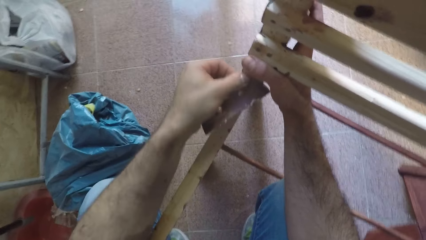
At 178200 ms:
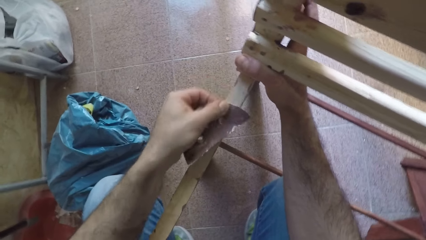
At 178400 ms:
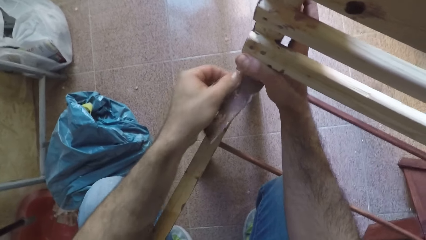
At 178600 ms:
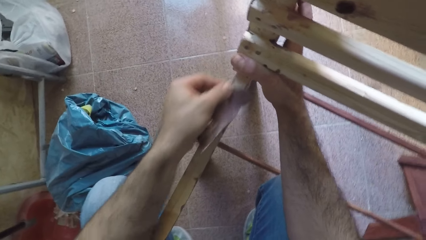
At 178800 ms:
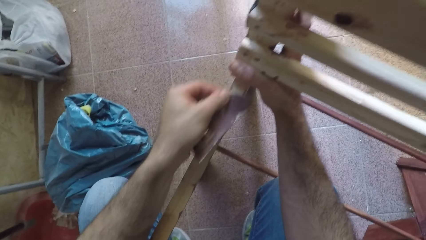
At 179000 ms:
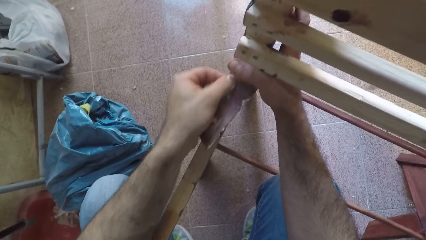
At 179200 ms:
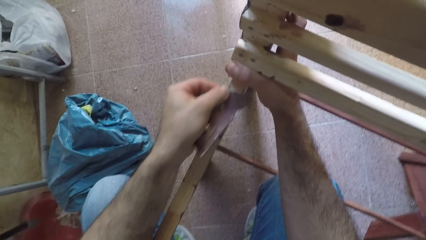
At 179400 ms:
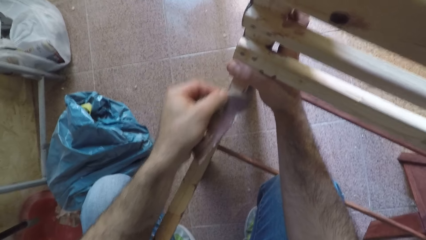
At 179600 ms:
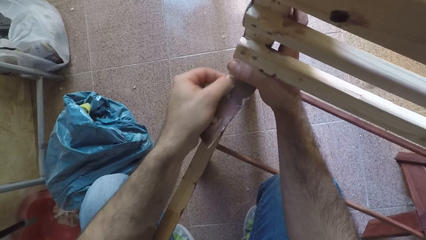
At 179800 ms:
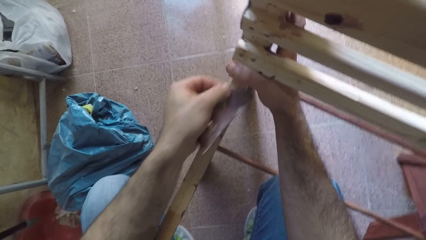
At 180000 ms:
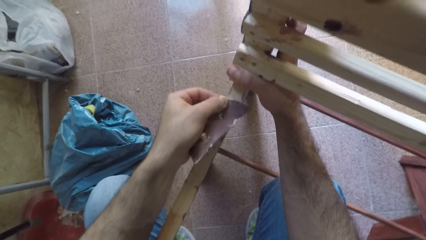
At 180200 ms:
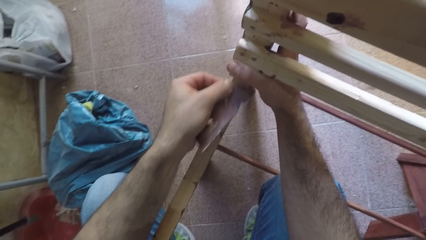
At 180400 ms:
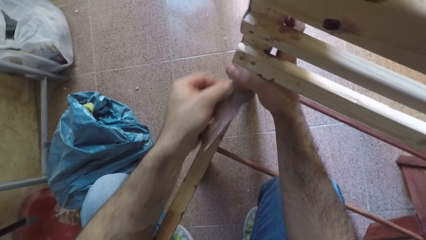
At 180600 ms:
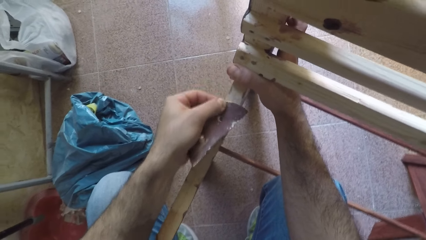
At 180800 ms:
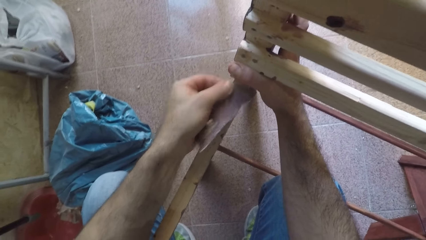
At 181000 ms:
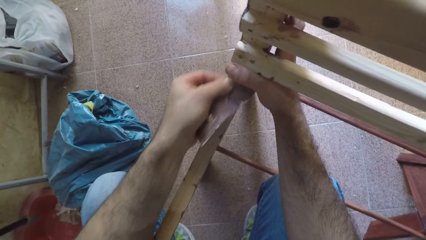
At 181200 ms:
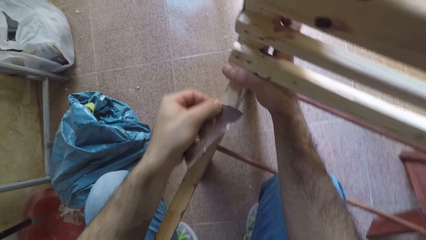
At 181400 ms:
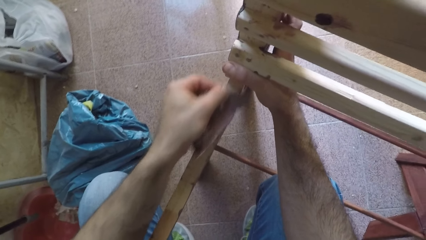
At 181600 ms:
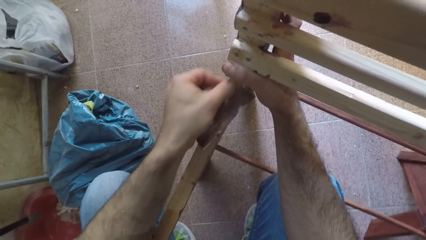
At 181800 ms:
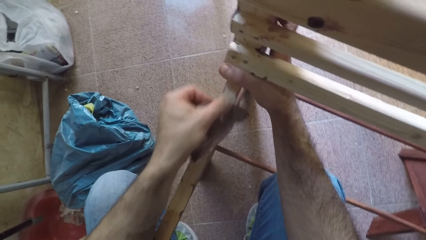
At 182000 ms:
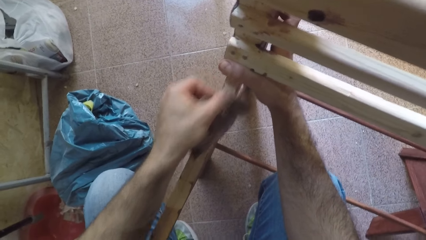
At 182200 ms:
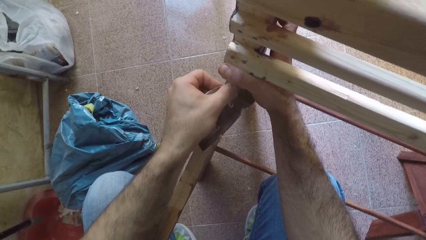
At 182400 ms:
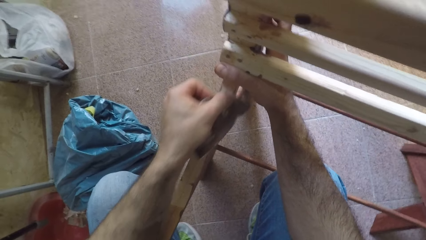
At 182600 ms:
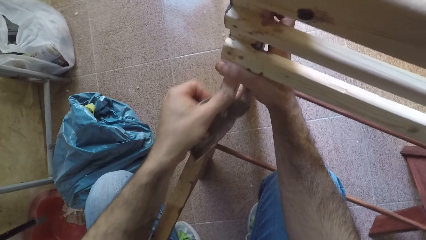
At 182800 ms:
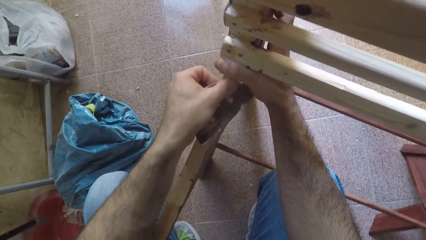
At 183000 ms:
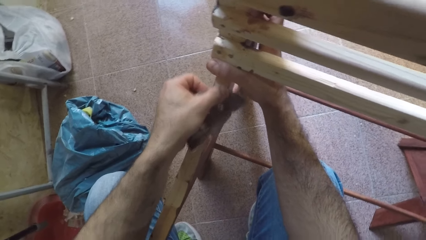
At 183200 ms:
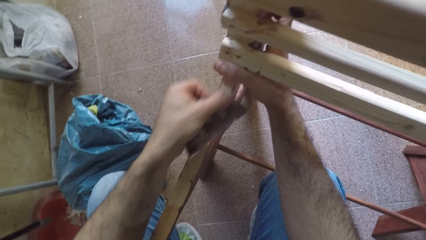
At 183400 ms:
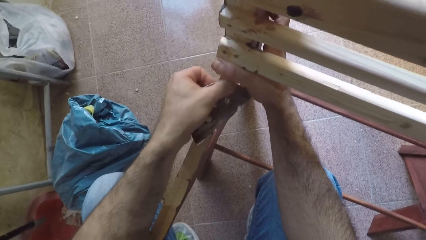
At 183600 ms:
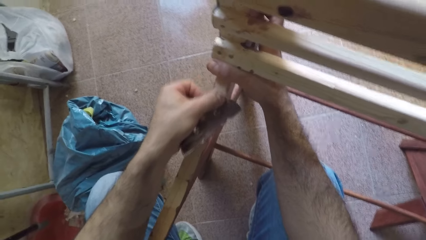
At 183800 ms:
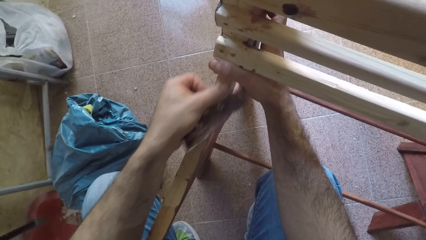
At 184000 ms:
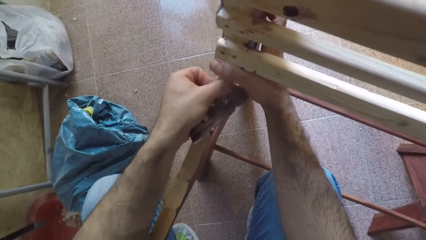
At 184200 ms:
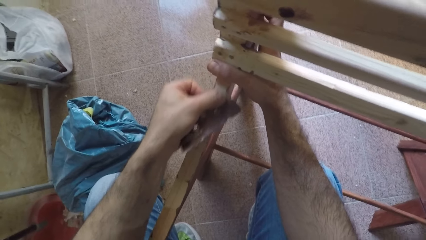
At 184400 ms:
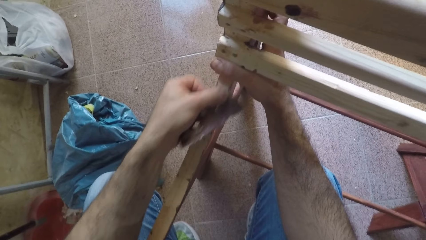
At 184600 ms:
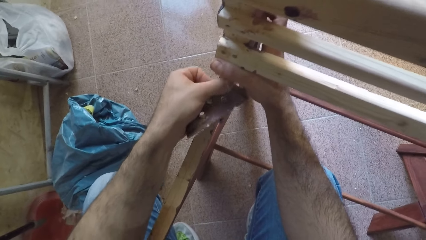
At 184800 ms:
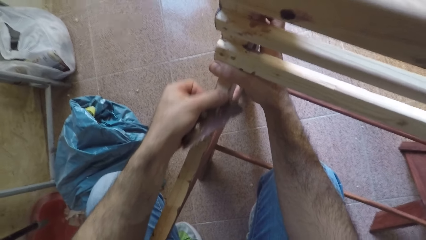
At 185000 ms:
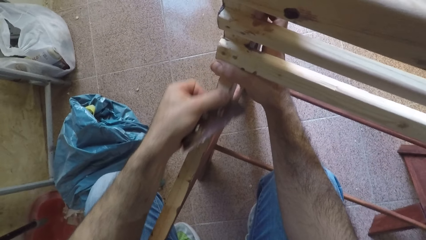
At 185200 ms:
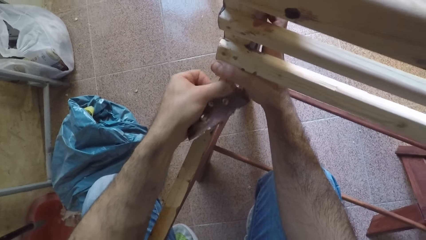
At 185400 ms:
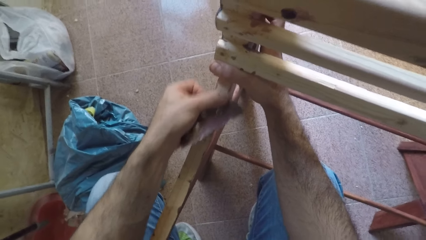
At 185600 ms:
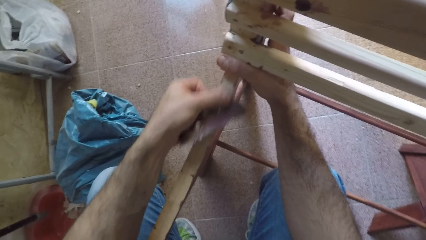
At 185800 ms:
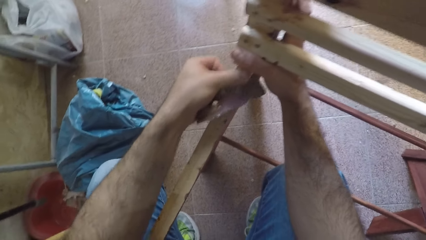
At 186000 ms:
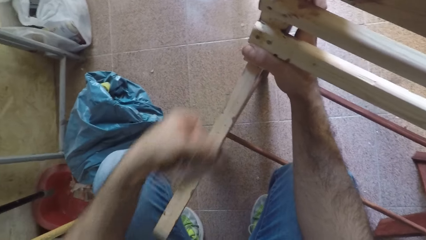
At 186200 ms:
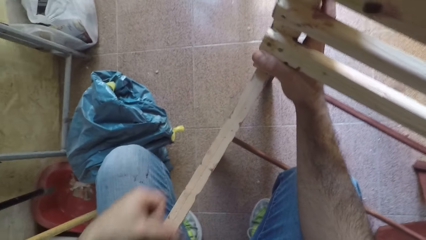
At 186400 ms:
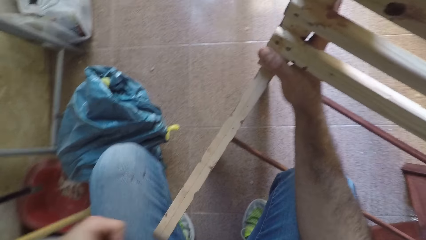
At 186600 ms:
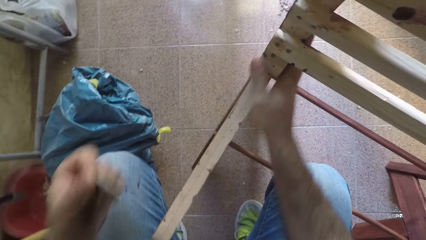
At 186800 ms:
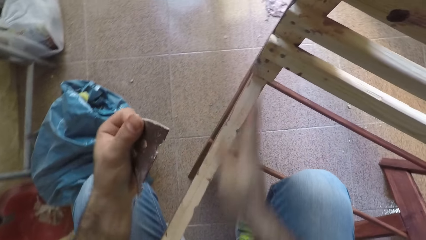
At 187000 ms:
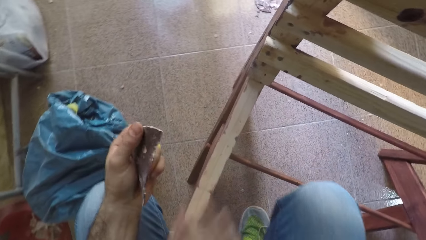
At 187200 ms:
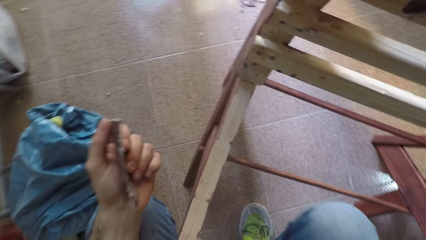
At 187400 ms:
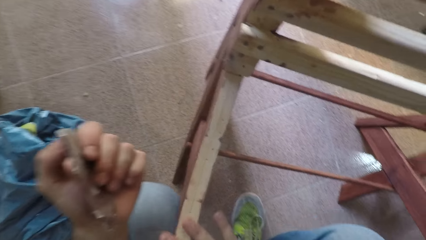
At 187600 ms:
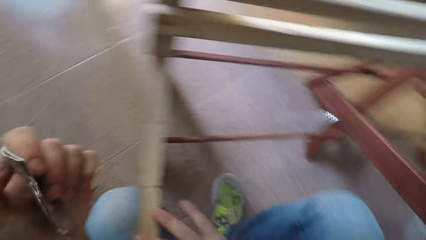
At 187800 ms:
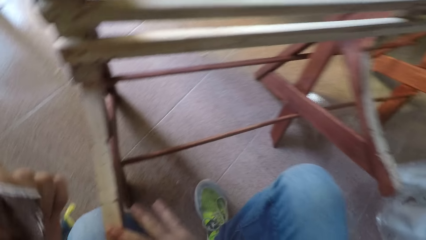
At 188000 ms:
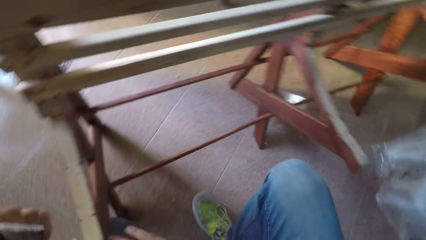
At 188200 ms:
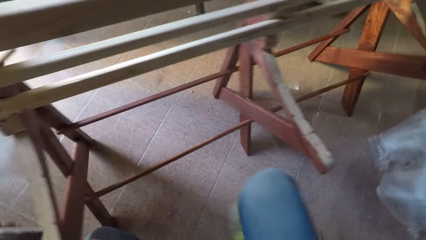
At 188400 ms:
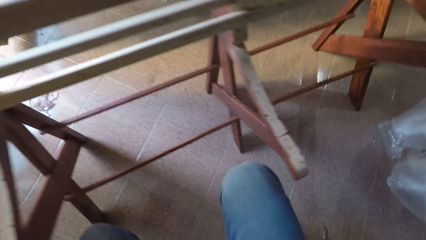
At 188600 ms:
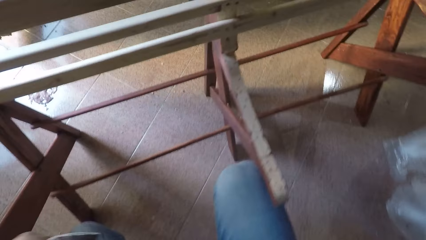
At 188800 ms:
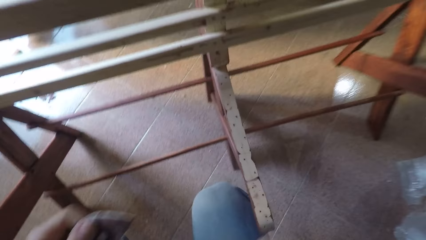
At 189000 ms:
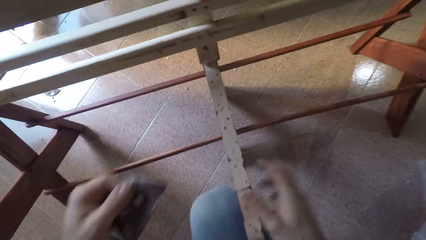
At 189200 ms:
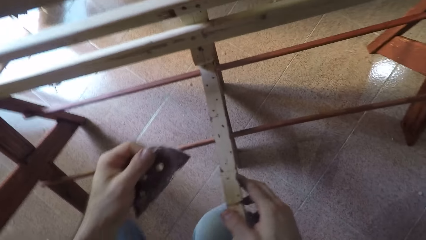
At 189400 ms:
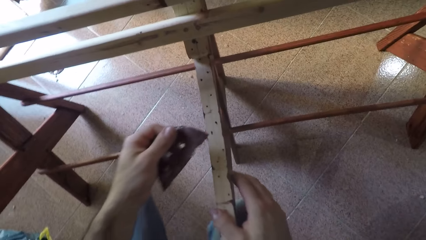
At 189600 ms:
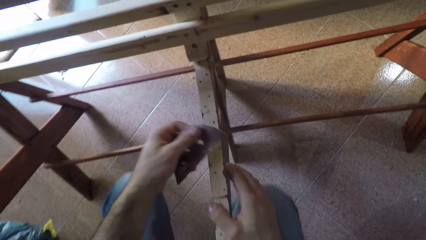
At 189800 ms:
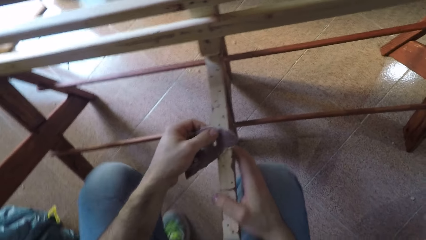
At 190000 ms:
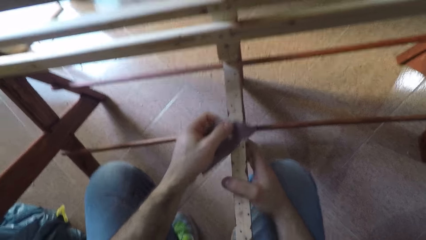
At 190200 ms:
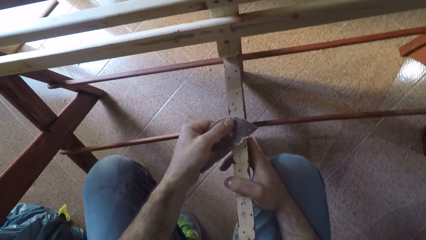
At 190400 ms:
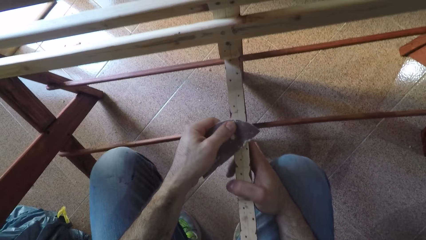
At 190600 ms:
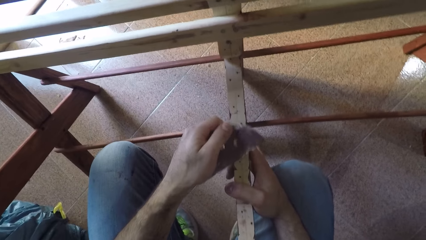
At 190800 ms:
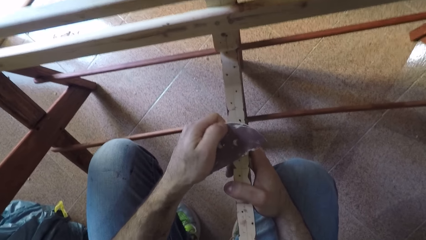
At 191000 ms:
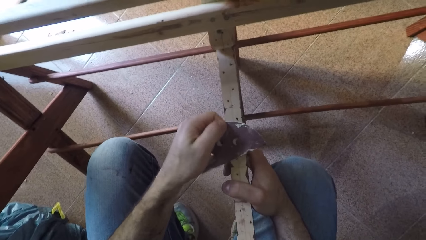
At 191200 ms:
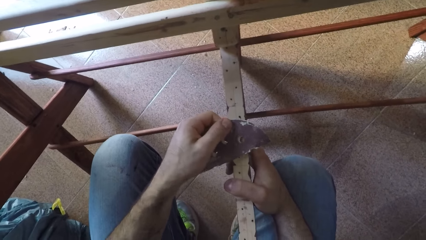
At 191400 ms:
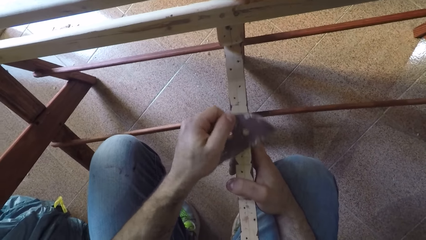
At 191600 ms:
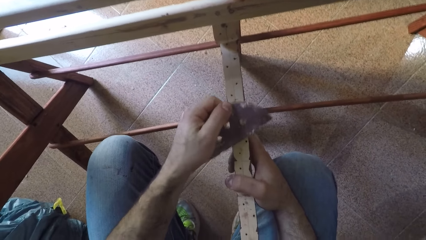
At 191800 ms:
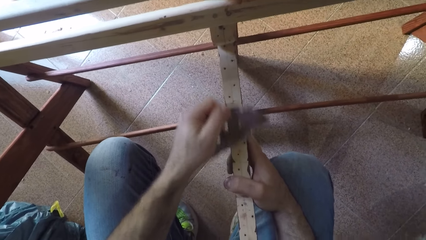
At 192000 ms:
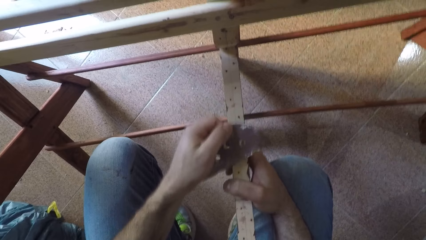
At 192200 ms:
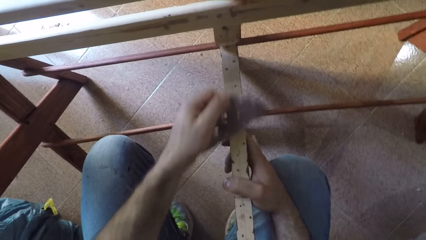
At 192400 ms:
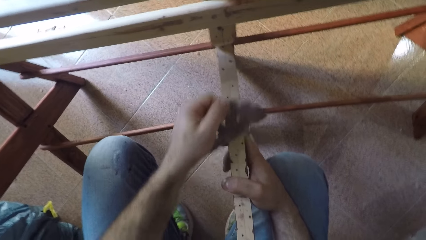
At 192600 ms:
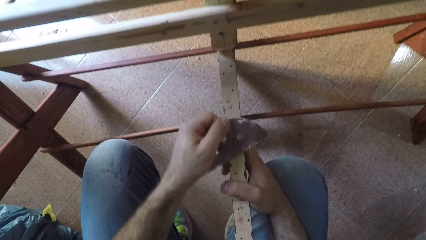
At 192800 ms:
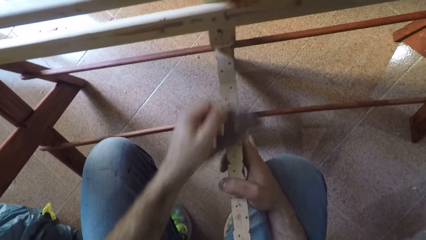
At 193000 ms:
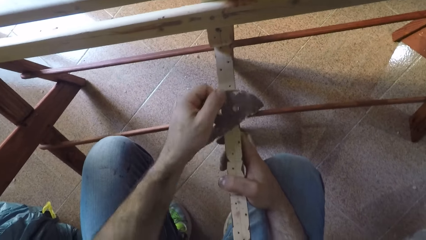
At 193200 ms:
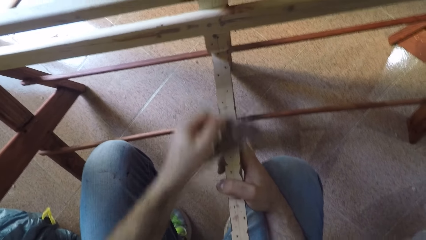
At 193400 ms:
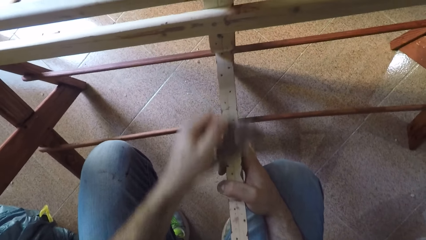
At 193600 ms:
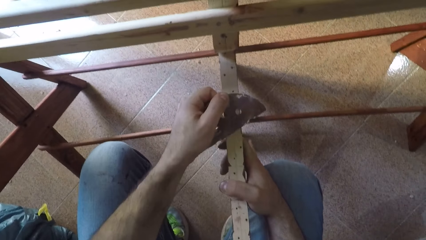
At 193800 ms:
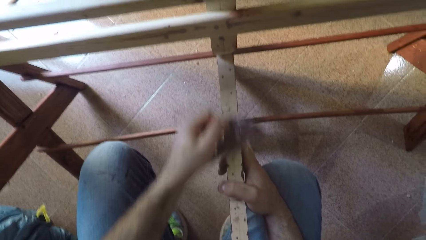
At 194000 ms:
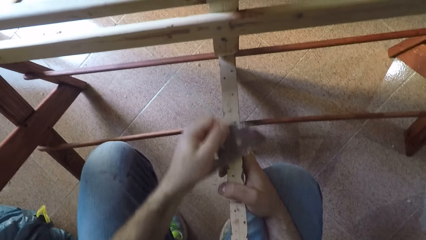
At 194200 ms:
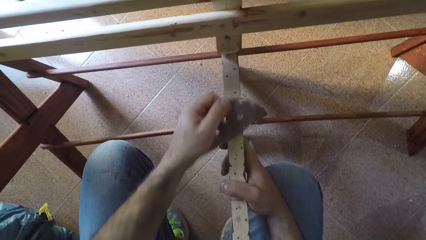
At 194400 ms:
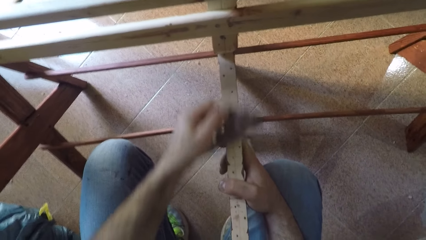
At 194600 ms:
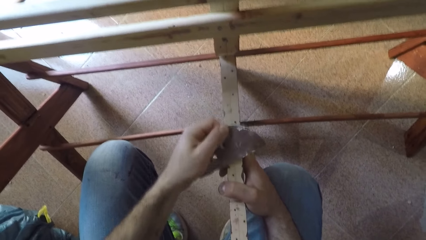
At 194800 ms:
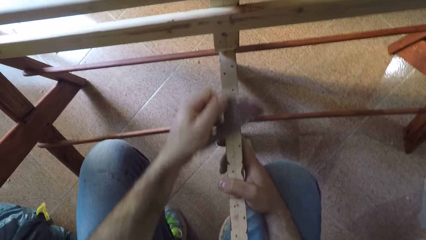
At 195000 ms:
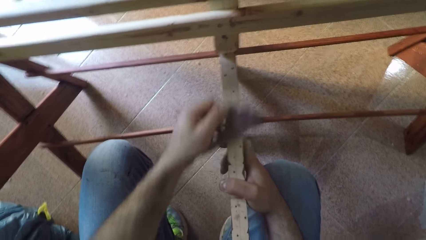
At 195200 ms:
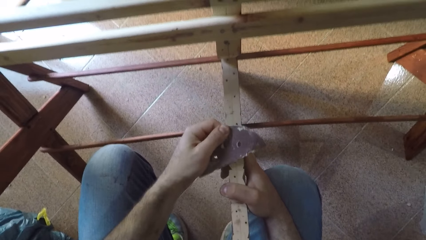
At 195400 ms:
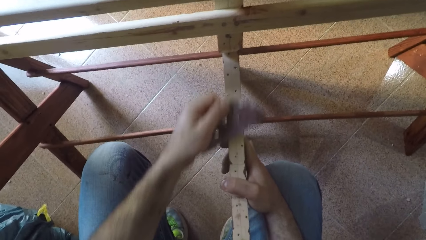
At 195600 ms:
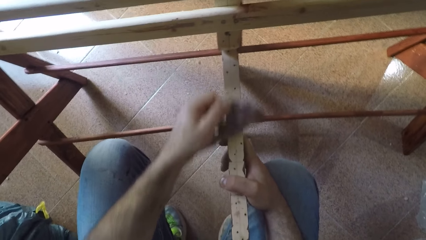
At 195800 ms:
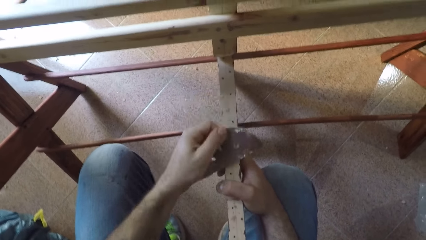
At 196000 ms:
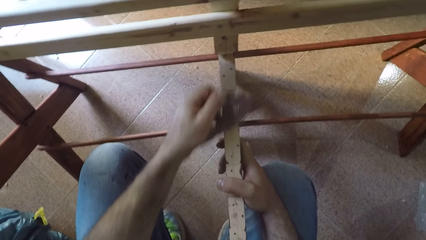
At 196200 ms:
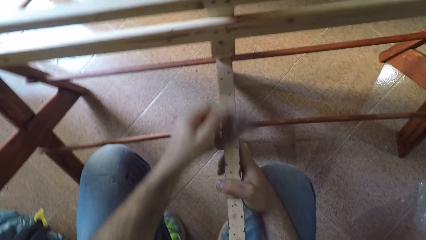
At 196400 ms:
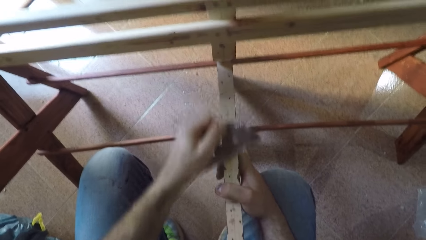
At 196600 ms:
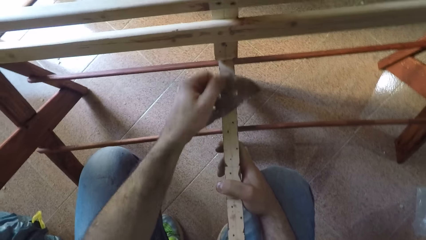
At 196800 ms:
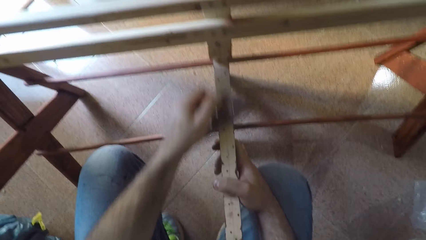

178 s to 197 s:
The camera wearer moves back from the piece of wood. He sands the piece of wood with a sandpaper. He moves back from the piece of wood. He wipes the edge of the wooden chair with his right hand. He moves around the garage. He holds the piece of wood with a hand. He smoothens the edge of the wooden chair with the sandpaper in his left hand.
